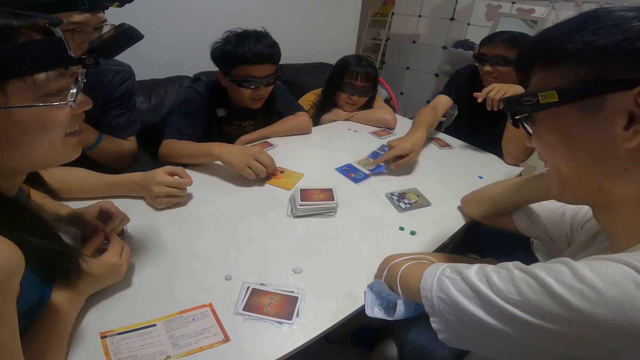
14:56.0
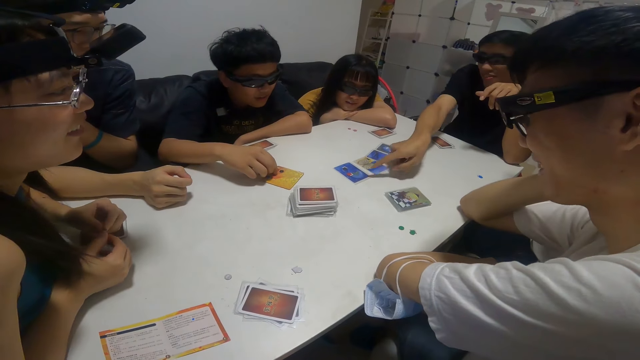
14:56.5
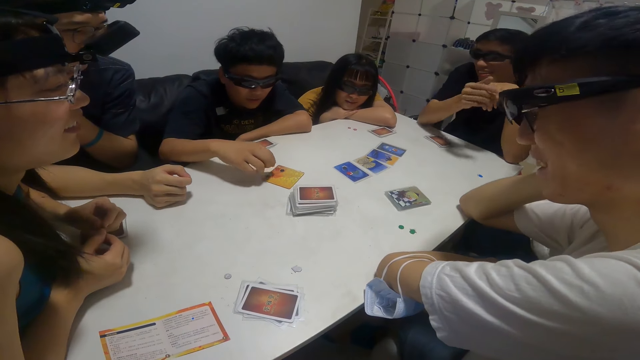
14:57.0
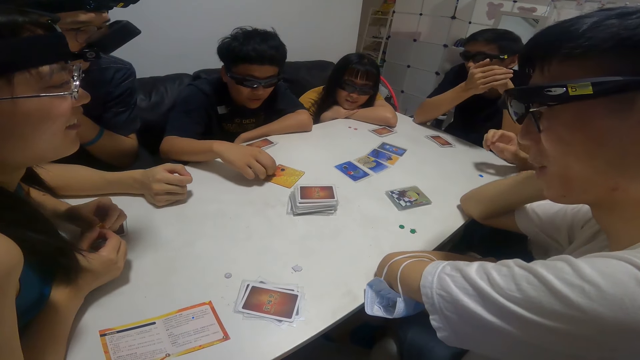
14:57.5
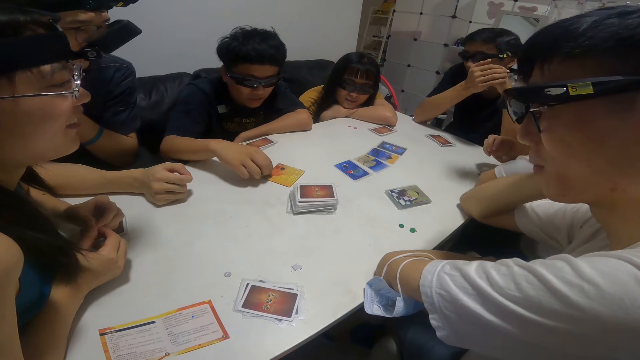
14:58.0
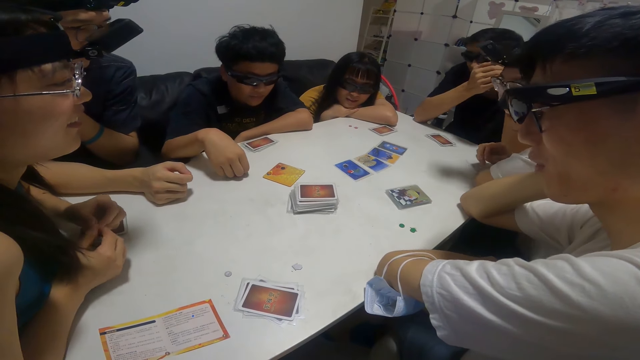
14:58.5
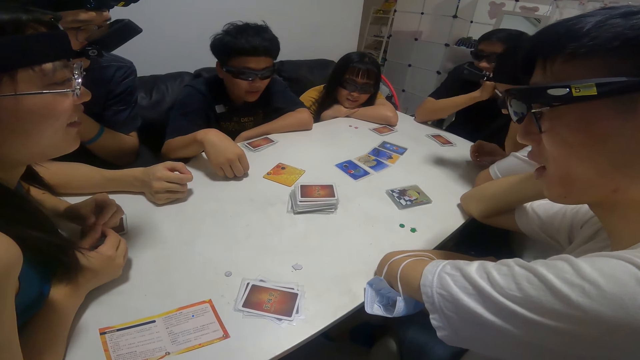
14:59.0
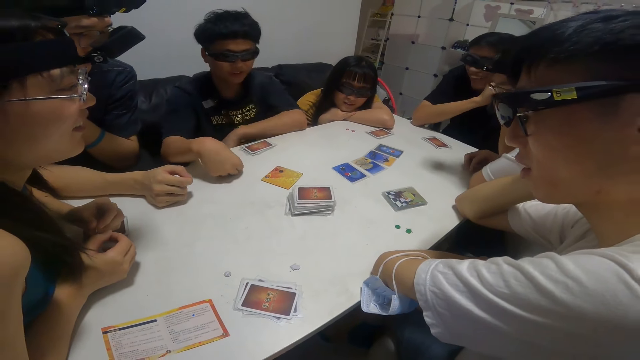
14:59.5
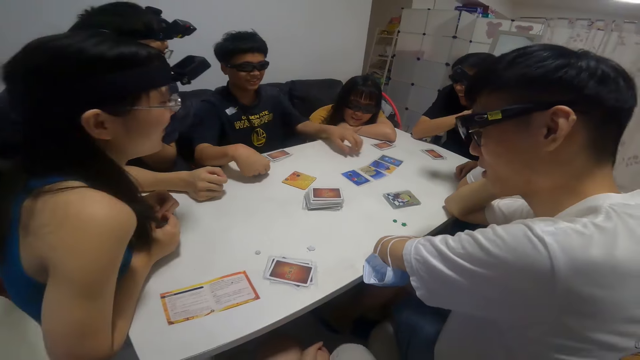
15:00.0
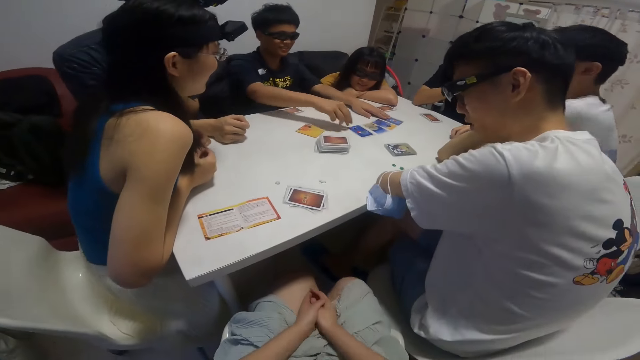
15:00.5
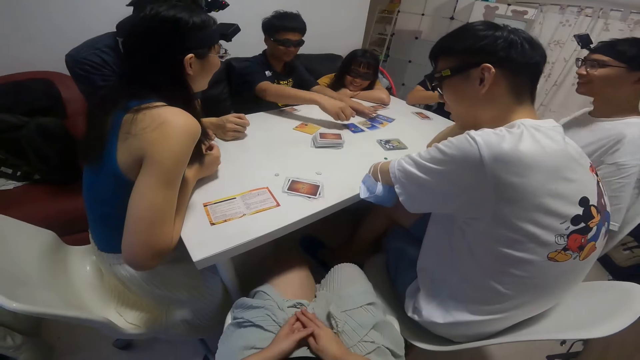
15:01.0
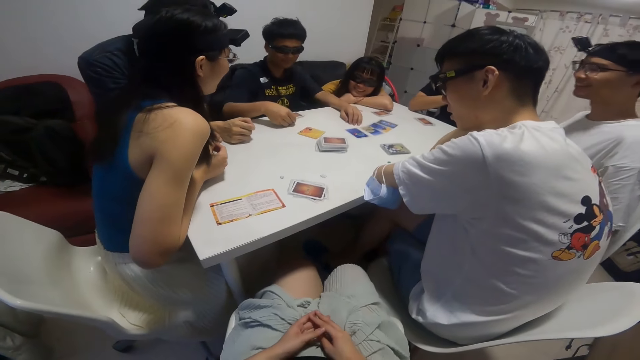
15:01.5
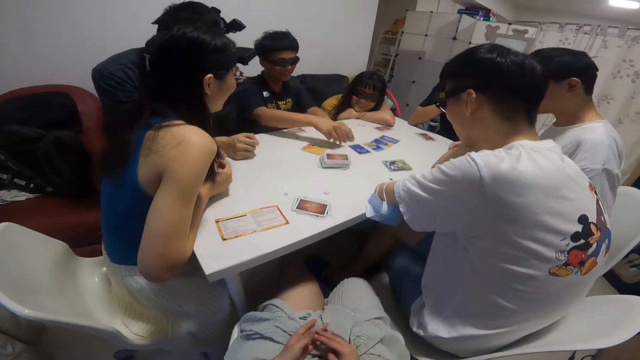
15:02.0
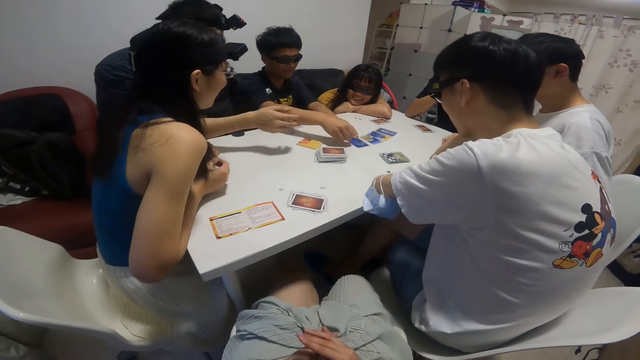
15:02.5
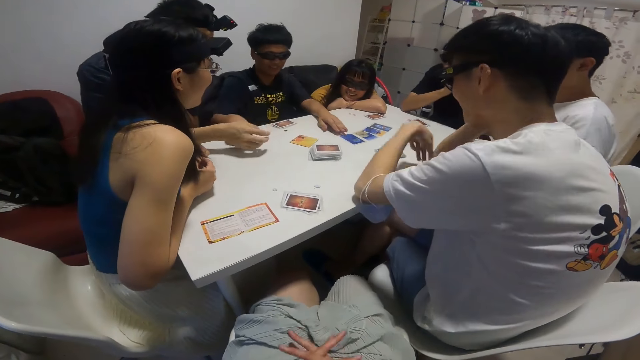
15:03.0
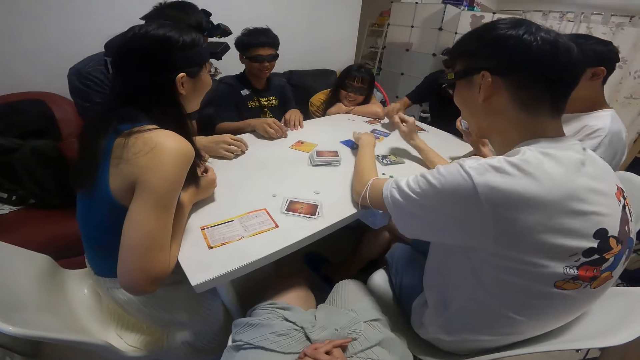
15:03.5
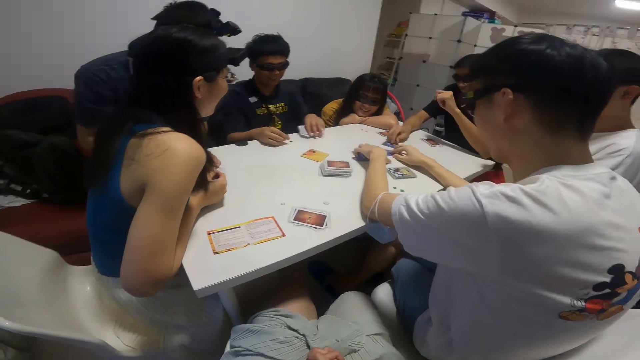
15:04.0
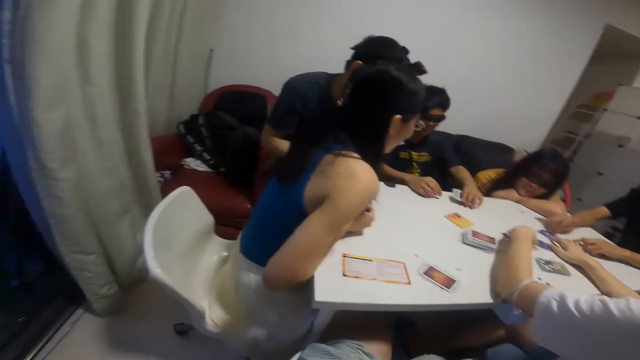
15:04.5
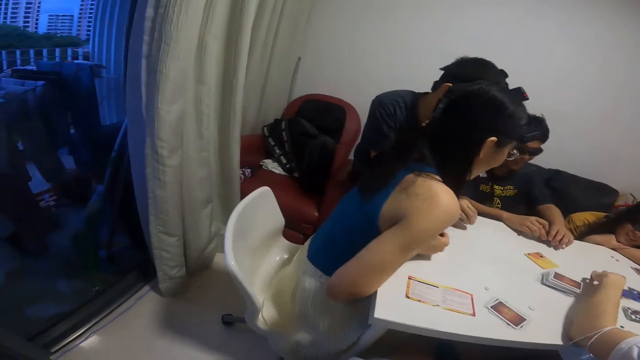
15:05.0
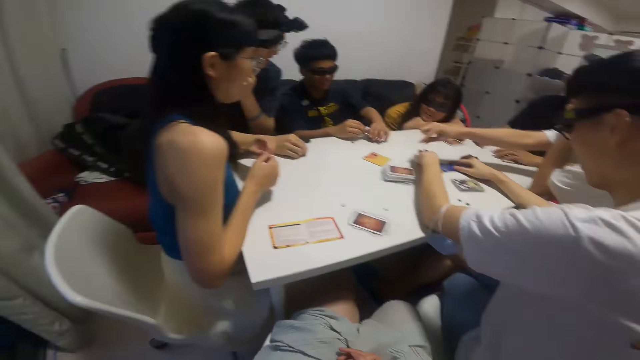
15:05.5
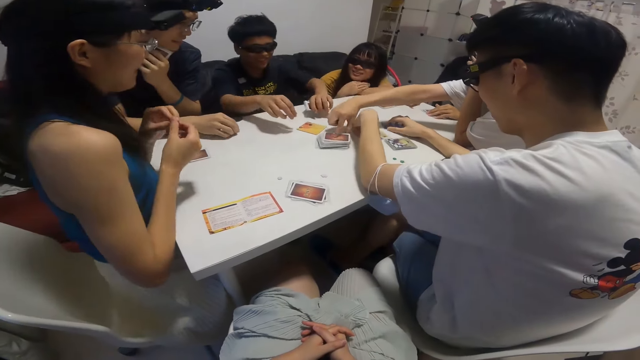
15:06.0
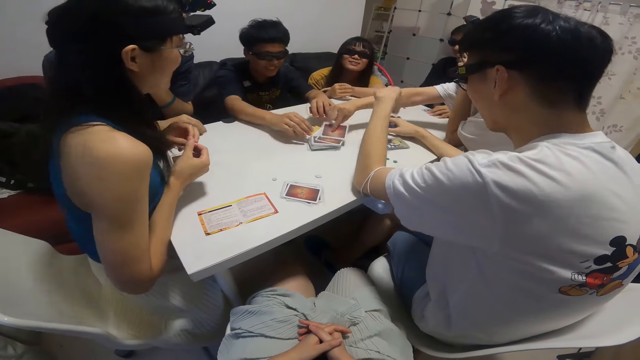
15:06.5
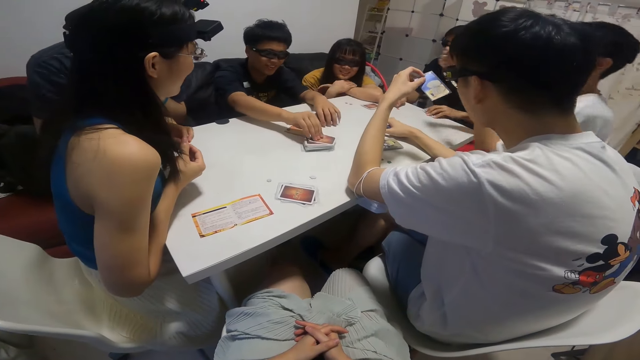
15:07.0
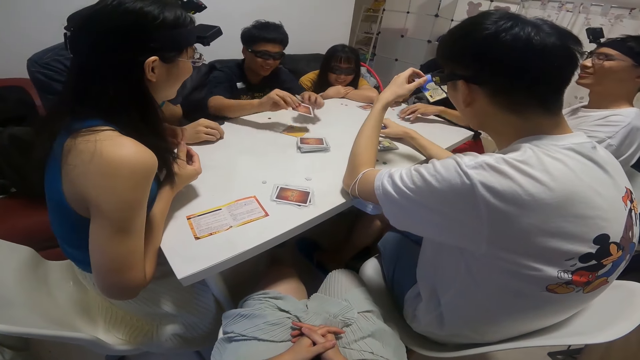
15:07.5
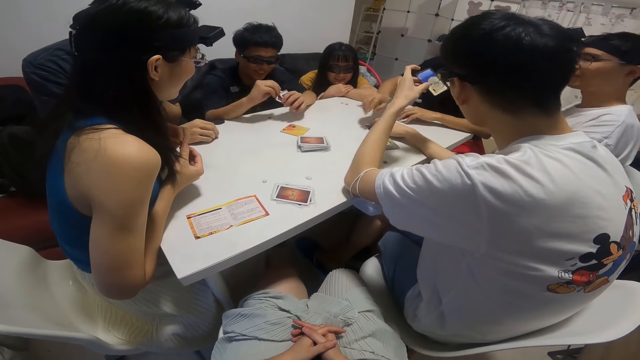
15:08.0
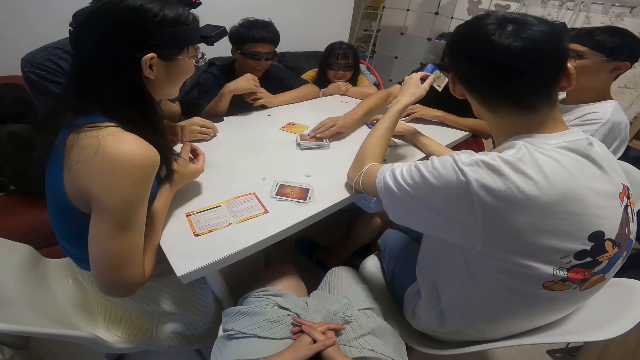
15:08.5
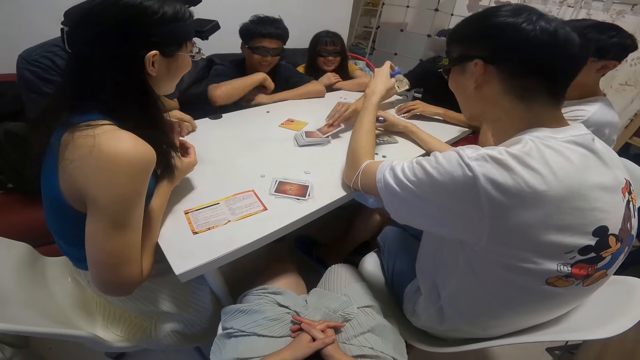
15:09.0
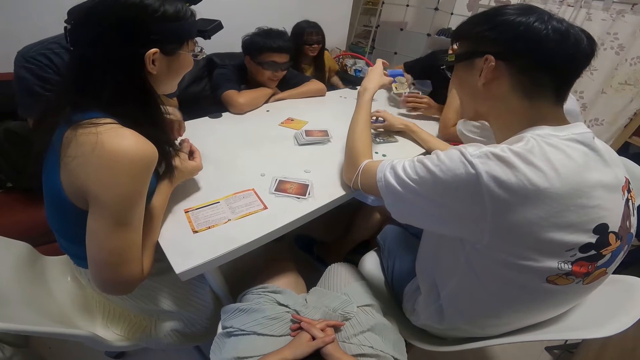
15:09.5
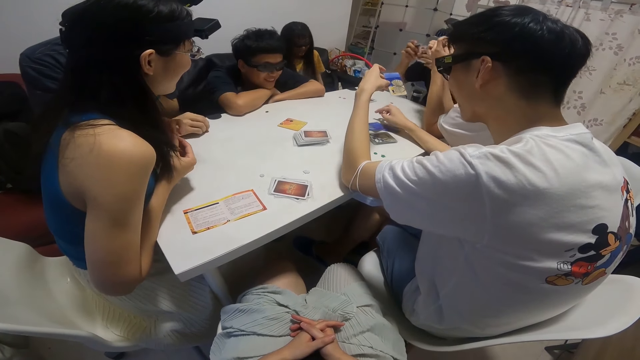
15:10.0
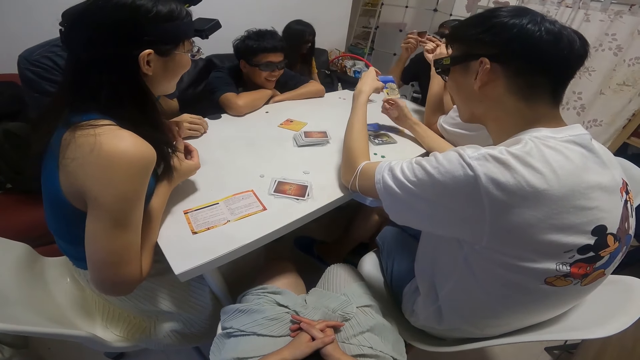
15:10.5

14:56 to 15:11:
A man converses and points at the cards on the table. Another man picks up the cards on the table. A boy picks up another sticker from the table with his right hand. The camera wearer looks around the house. A man looks at the cards on the table. Another man picks up another card from the table with his right hand. The boy picks up another card from the table with his right hand. Another man picks up another card from the table with his right hand.

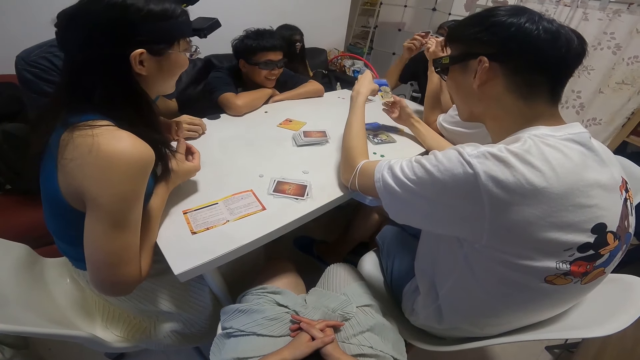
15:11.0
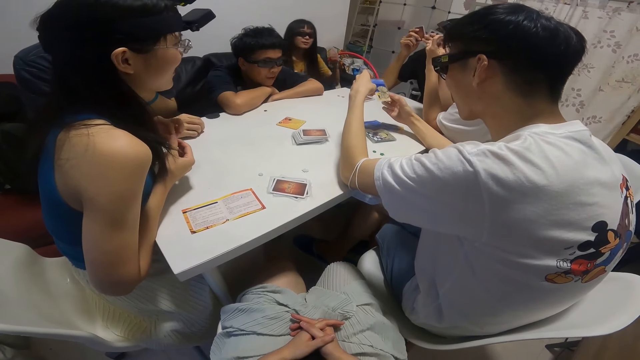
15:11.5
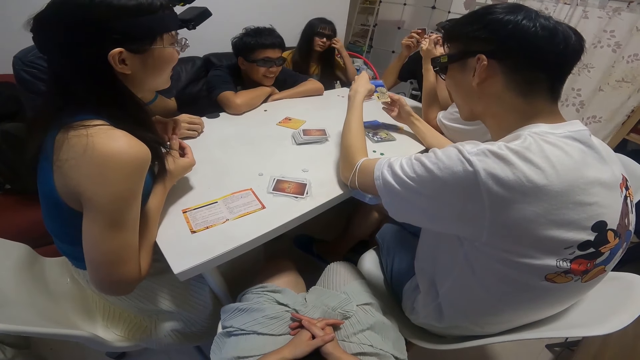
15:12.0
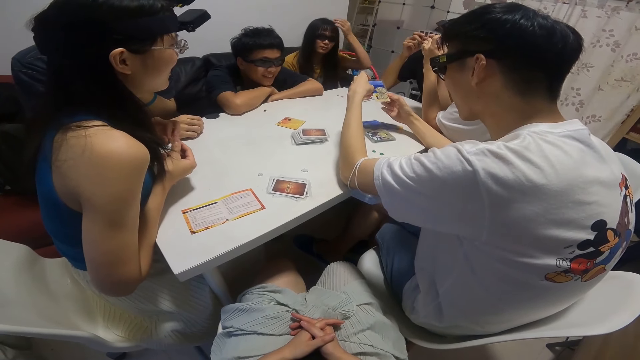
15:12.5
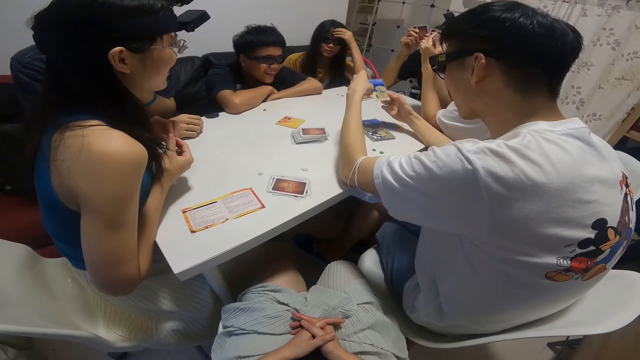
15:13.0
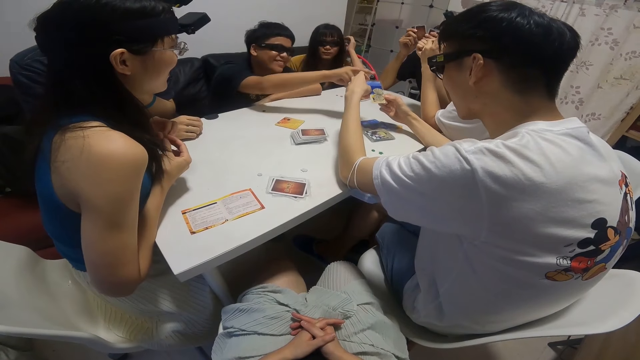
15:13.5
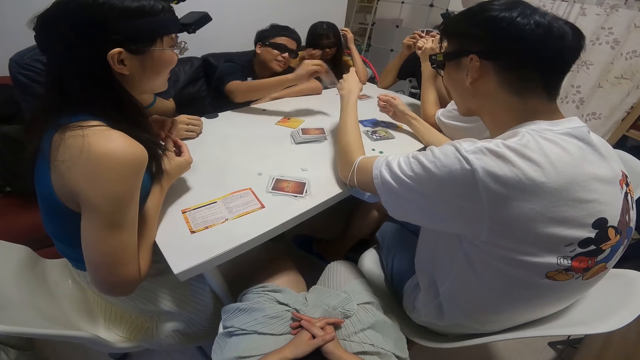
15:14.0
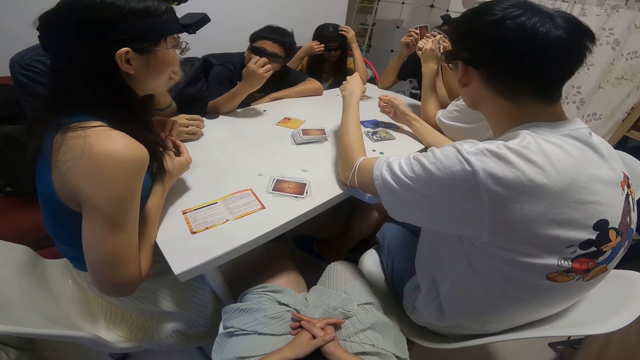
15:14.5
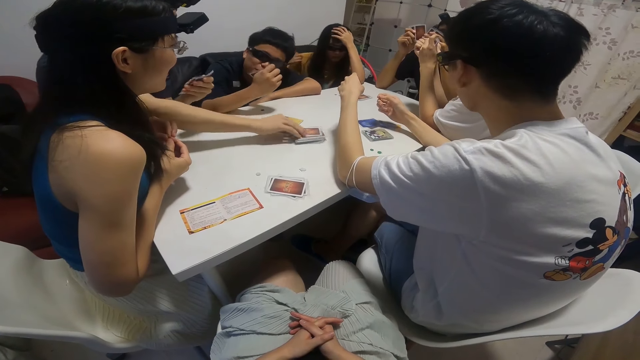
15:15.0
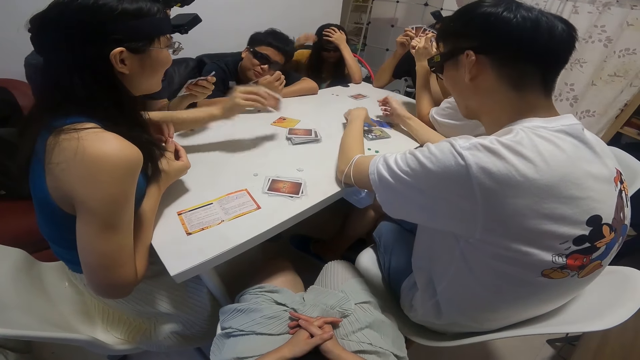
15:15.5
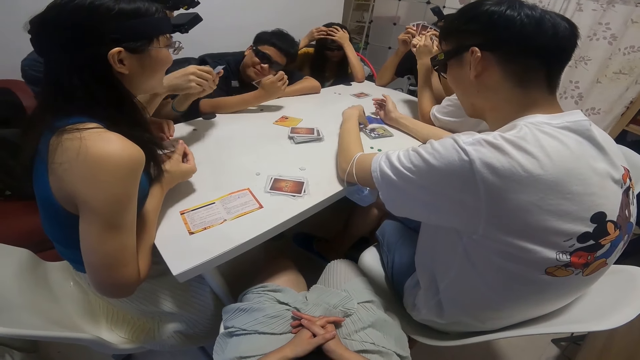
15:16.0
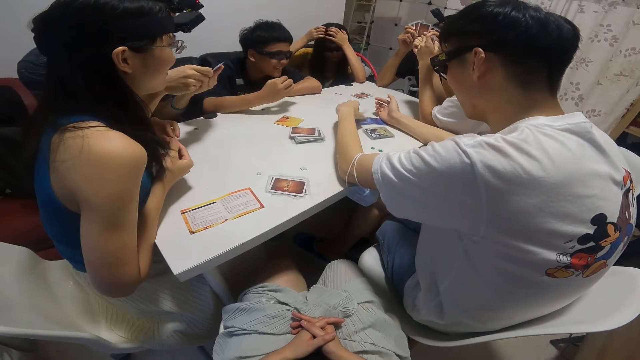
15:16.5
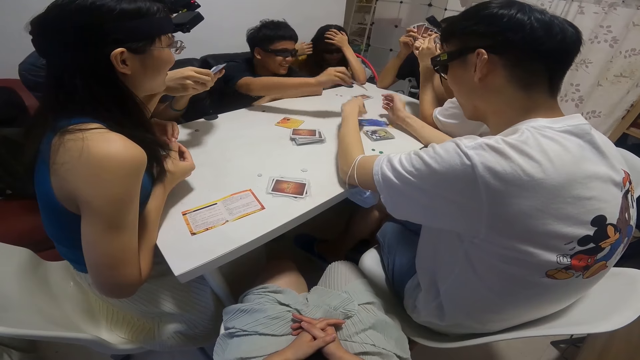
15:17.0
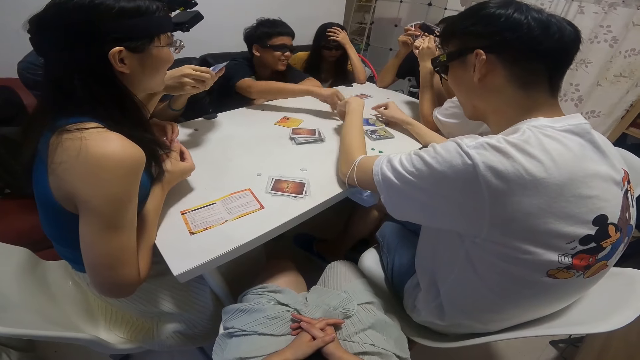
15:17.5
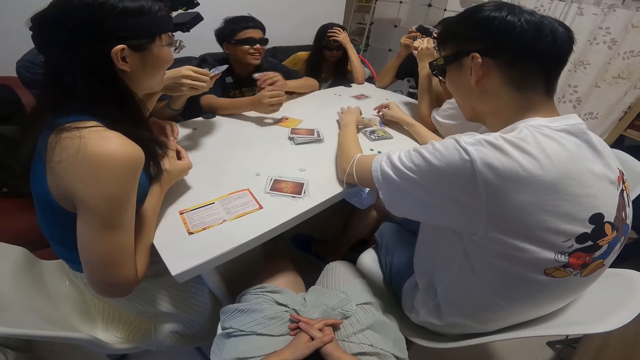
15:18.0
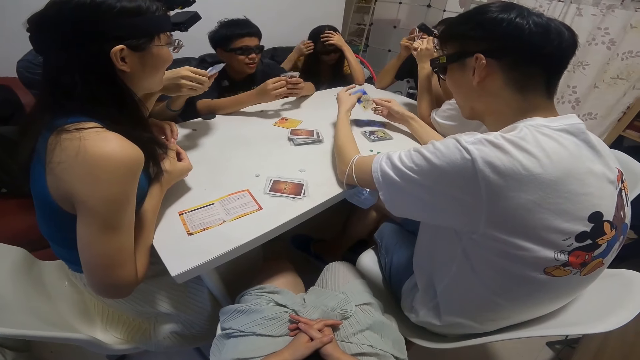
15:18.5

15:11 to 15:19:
A boy grabs another card with his right hand from a man's right hand. Another man picks up another card from the table with his right hand. The boy plays another card on the table with his right hand.
